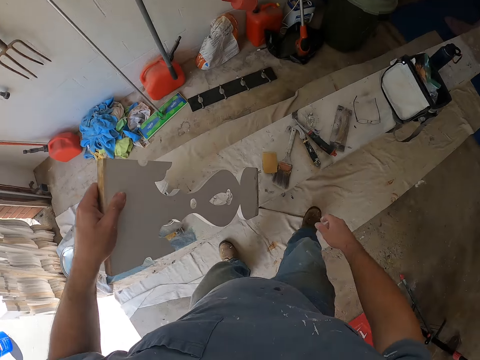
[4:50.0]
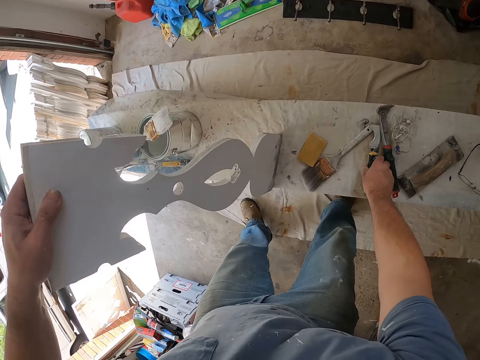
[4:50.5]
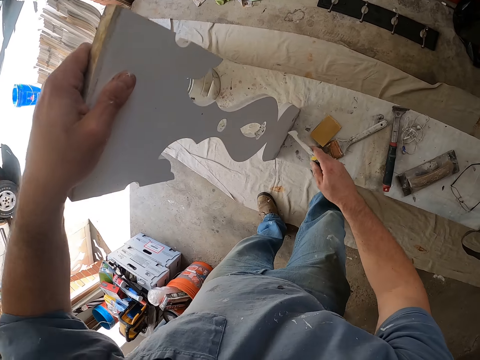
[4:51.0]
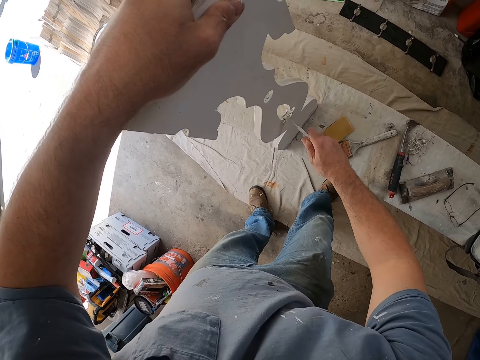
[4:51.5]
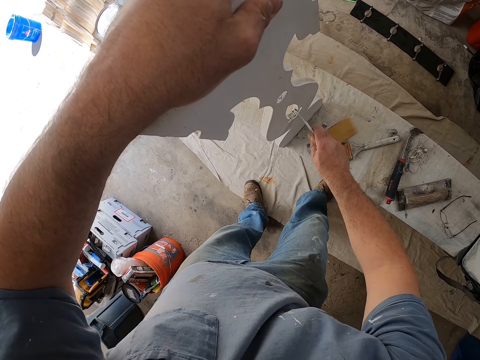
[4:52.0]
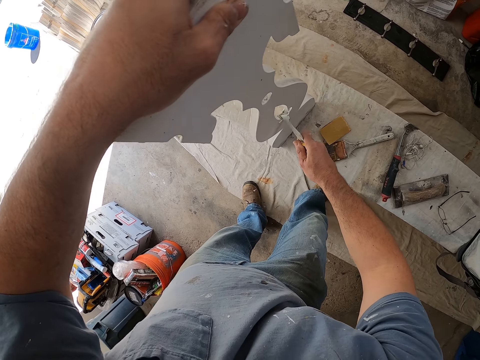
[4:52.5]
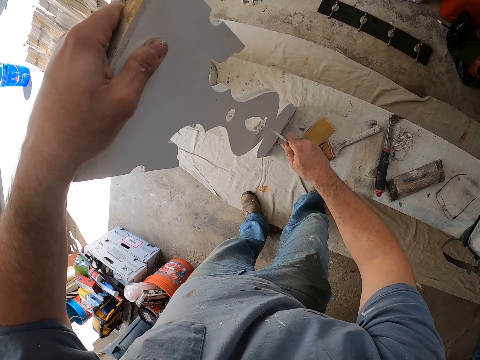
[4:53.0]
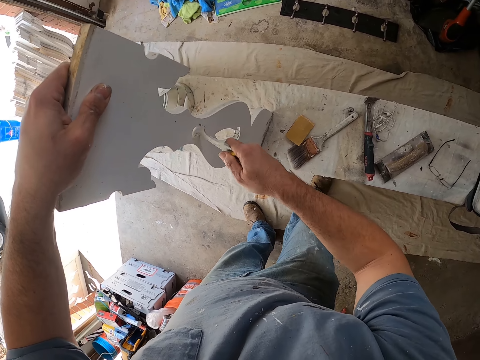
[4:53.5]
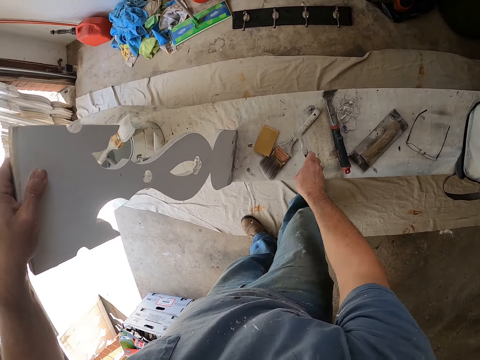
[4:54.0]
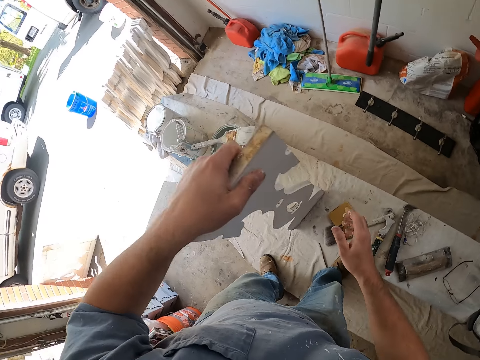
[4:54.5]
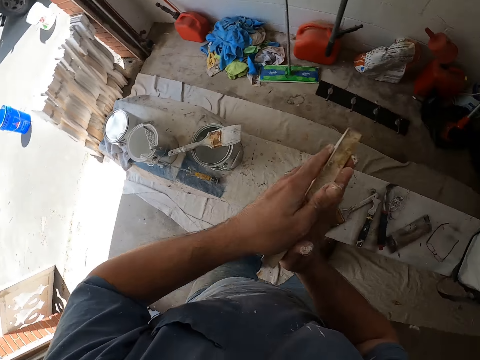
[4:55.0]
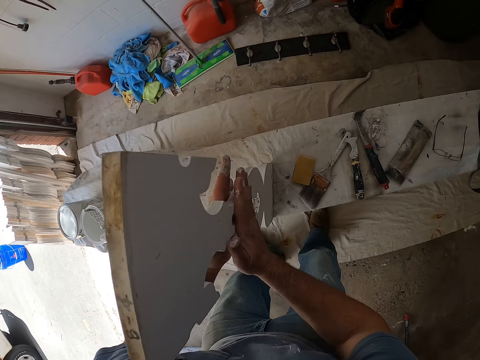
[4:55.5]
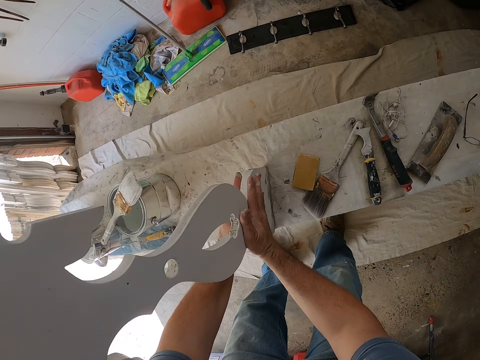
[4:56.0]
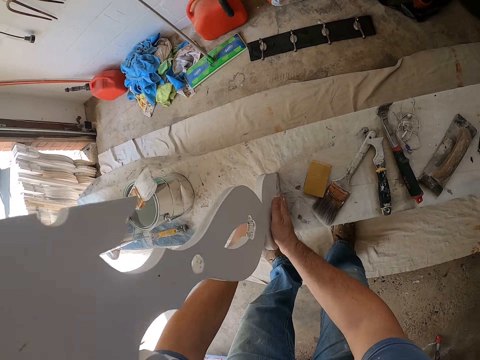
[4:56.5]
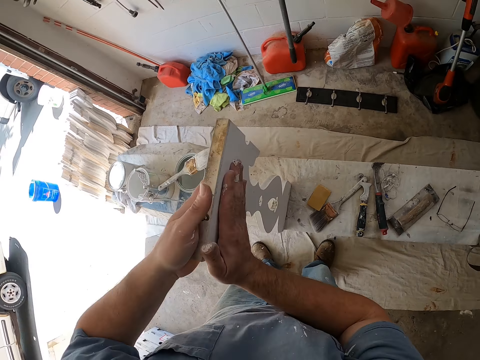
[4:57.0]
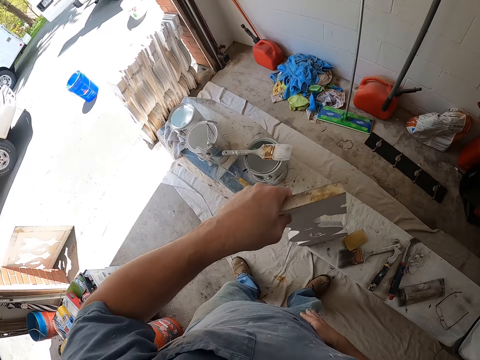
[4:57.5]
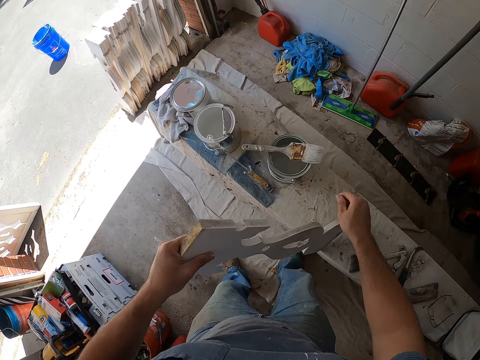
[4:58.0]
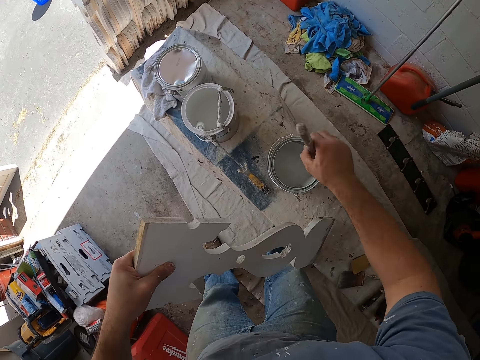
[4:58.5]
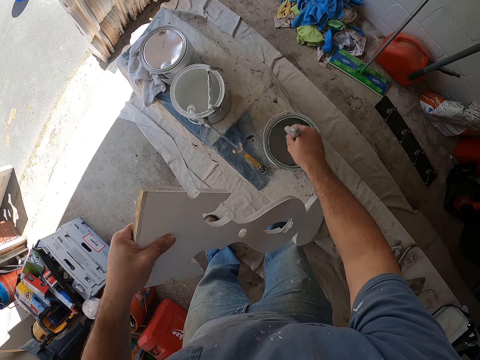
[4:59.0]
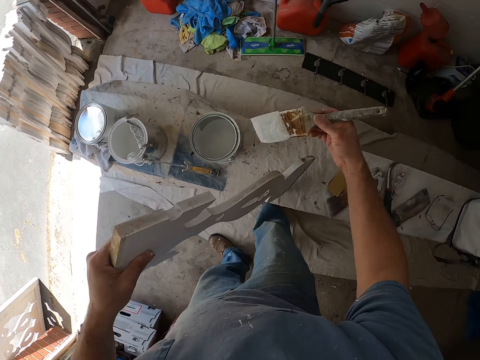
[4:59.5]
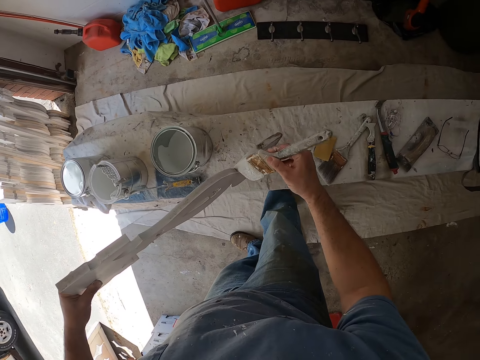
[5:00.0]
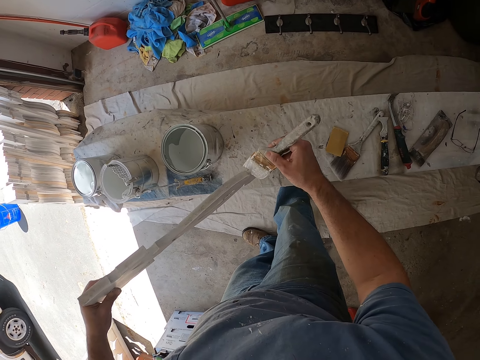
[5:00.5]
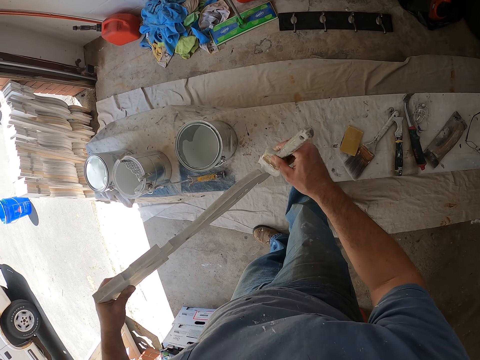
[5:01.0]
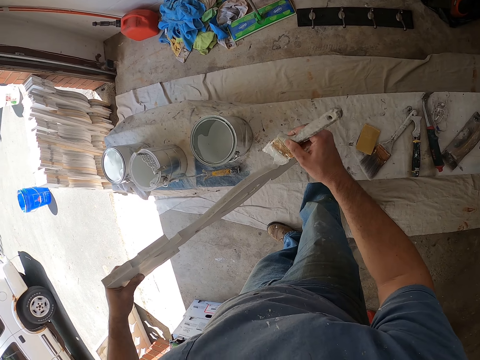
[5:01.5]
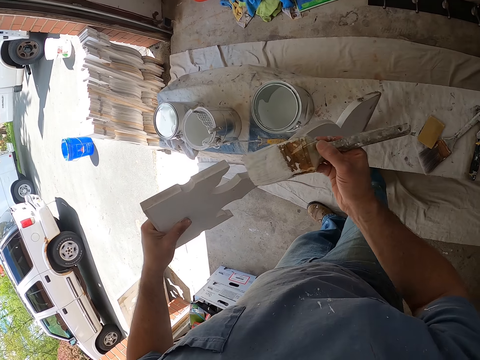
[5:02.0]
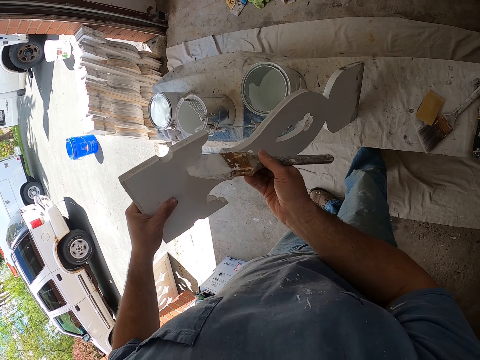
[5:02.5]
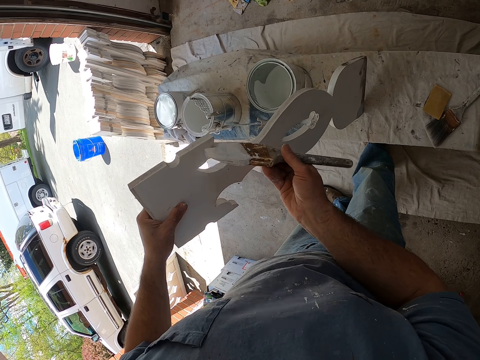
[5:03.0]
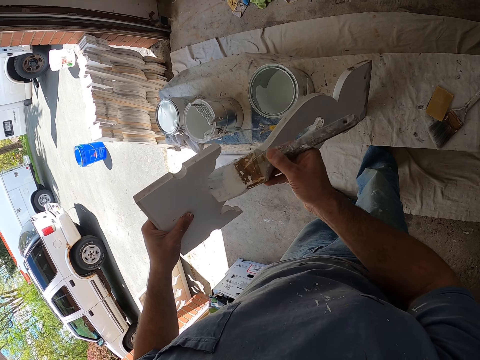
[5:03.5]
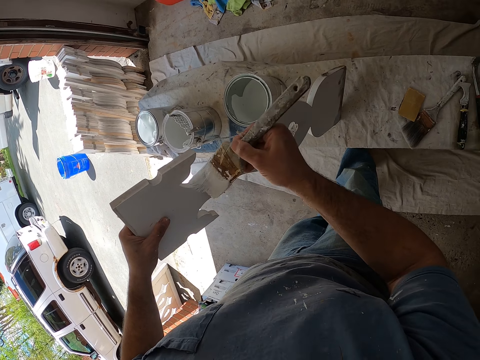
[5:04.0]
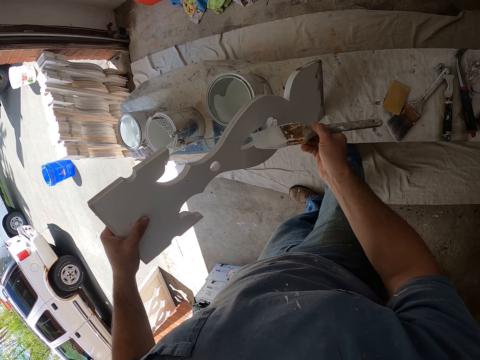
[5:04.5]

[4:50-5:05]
The camera wearer drops the wooden frame on a workbench in the workshop. He picks up a scraper from the workbench in the workshop. He scrapes the wooden frame with the scraper. He drops the scraper on the workbench. He cleans the wooden frame on either side with his hands. He lowers the wooden frame on the workbench. He picks up a paint brush from the top of a paint can. He dips the paint brush into a white paint. He lifts up the paint brush from the white paint. He paints the wooden frame white with the paint brush.

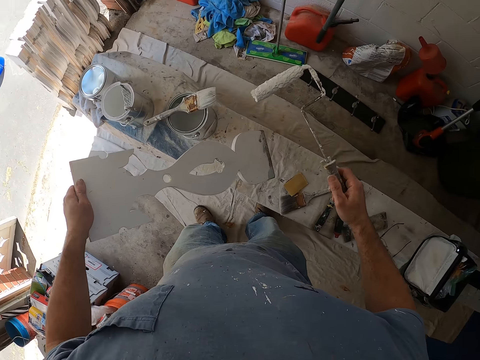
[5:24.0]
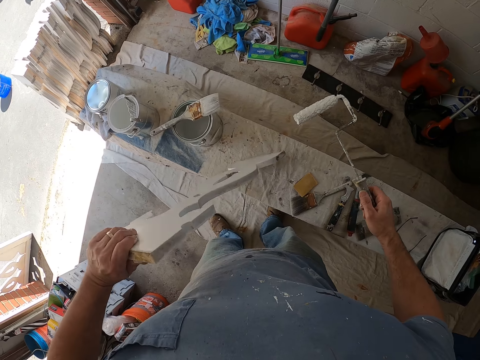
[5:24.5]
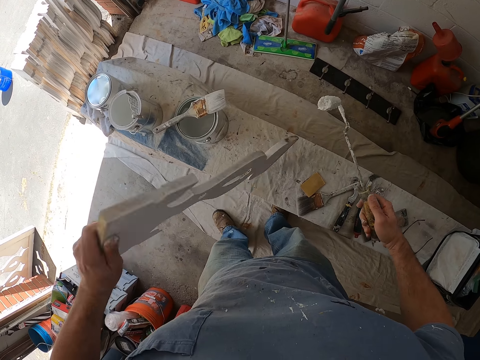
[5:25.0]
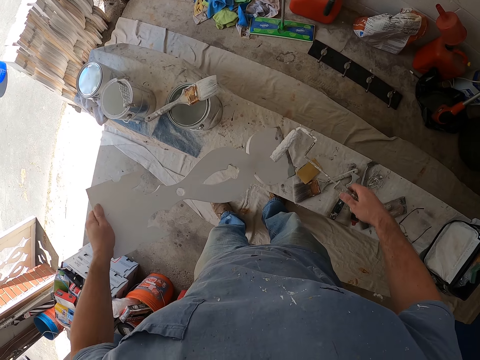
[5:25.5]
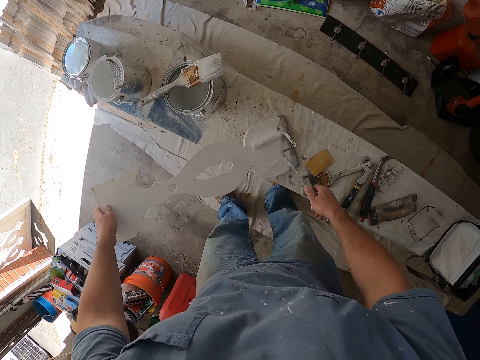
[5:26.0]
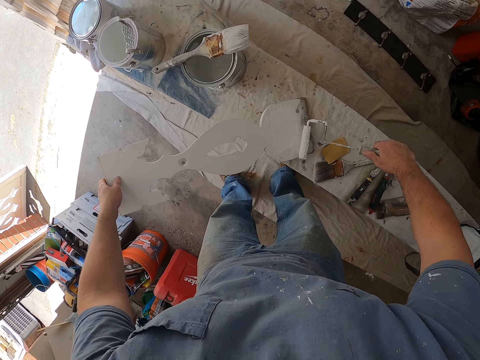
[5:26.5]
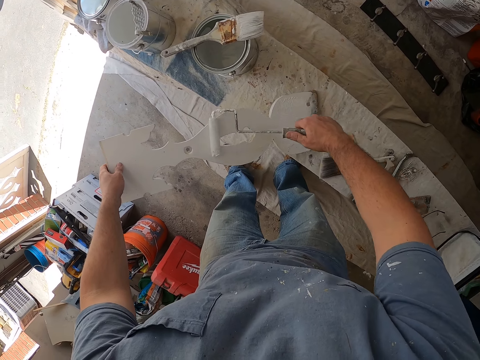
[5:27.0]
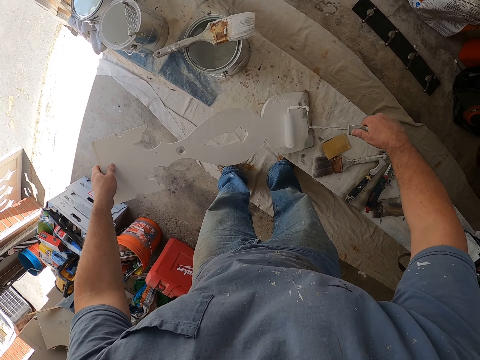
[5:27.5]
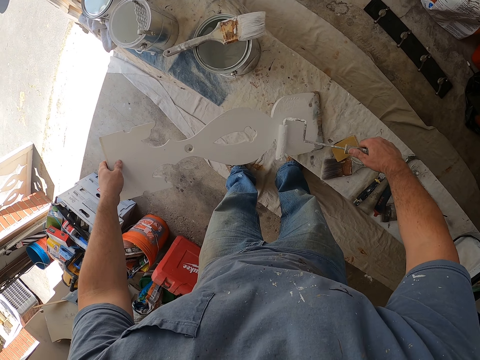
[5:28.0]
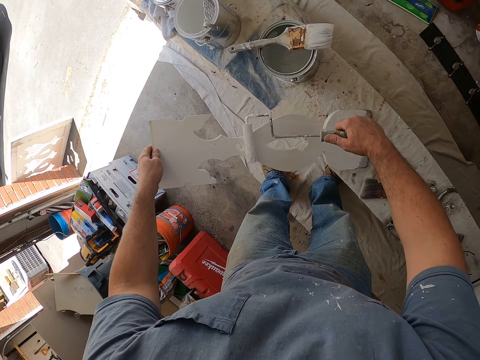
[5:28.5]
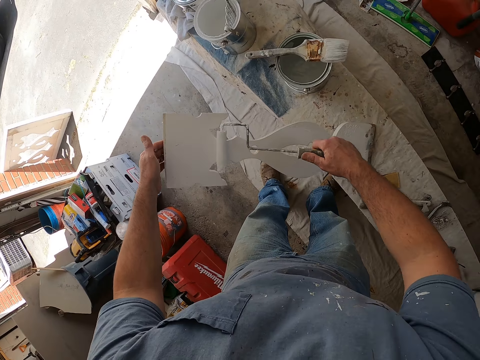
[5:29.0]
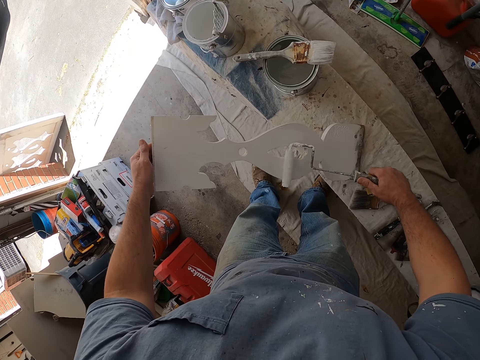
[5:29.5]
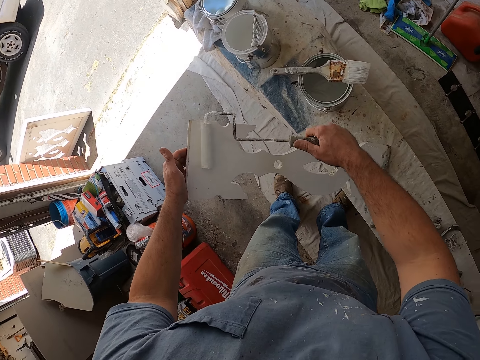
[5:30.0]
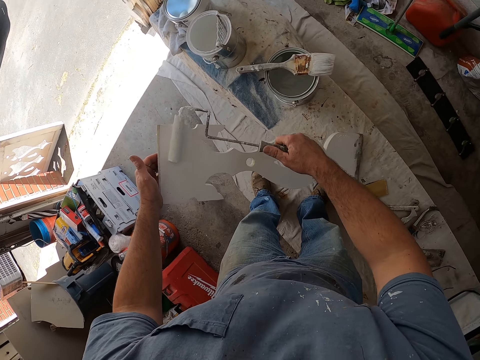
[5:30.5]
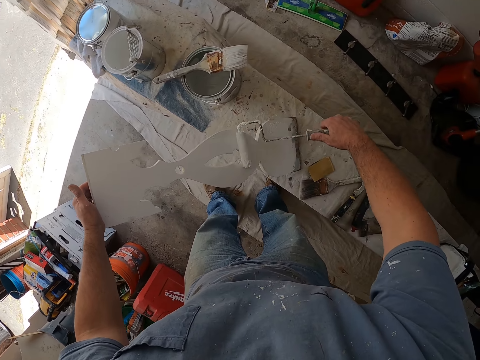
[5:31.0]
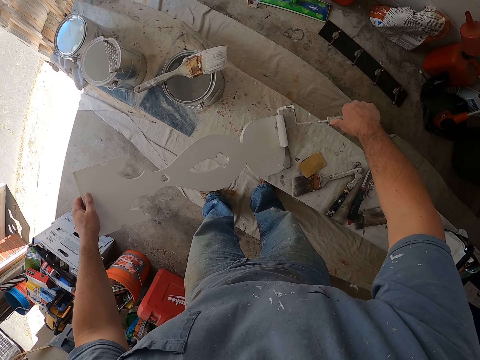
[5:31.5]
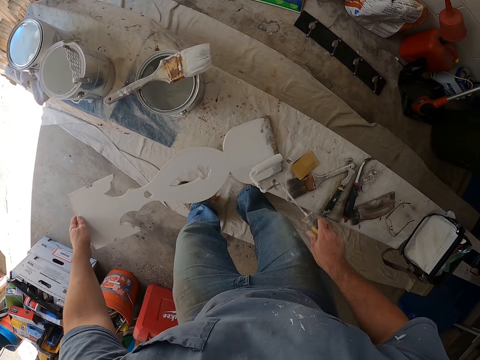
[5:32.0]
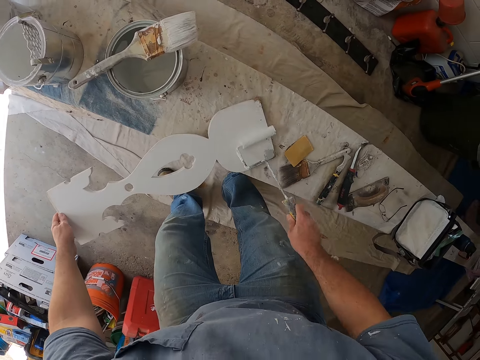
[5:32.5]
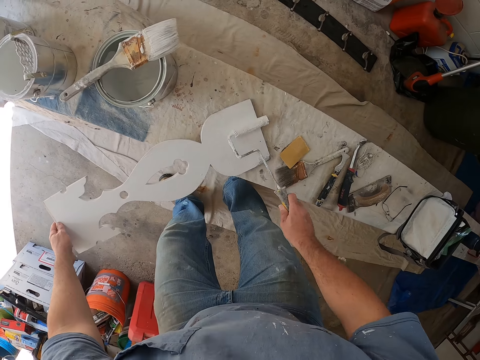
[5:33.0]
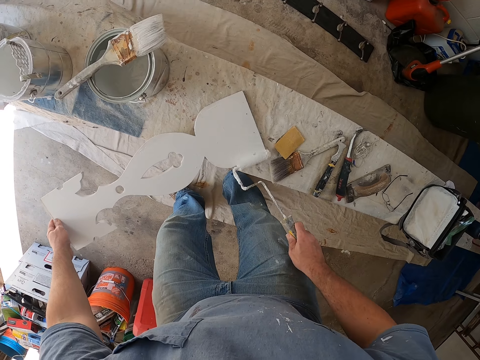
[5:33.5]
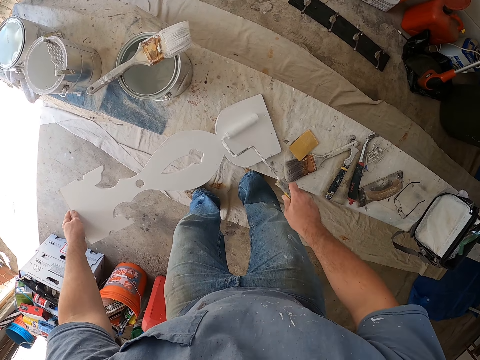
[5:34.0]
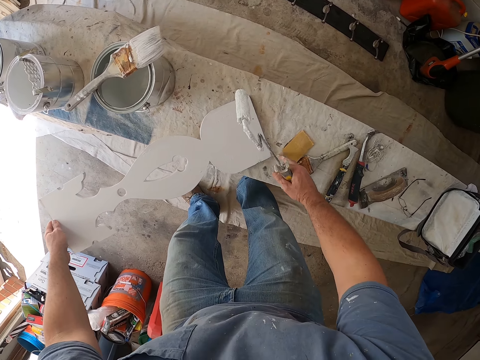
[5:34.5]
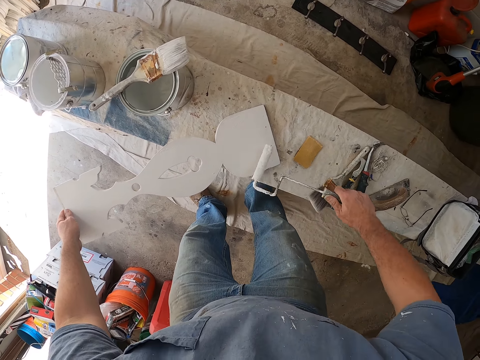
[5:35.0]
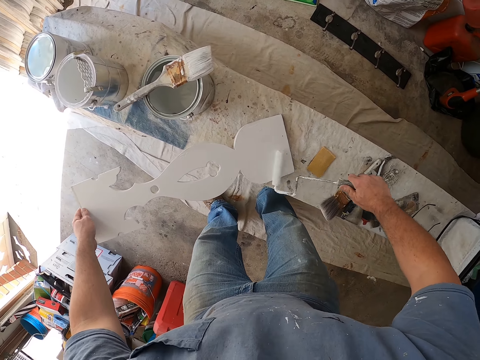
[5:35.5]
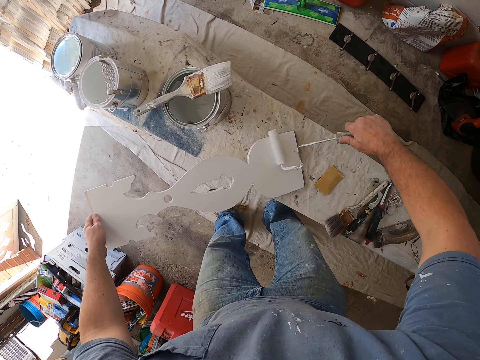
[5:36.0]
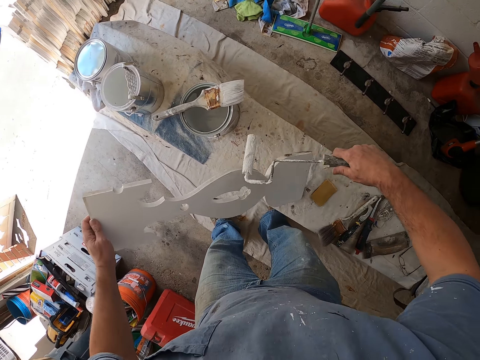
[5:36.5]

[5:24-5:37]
The camera wearer turns the wooden frame with his left hand. He paints the wooden frame white with the roller.
